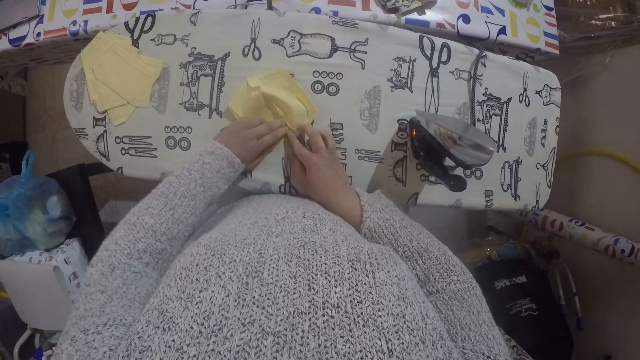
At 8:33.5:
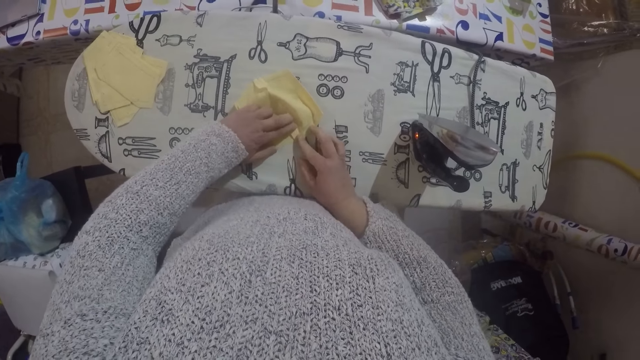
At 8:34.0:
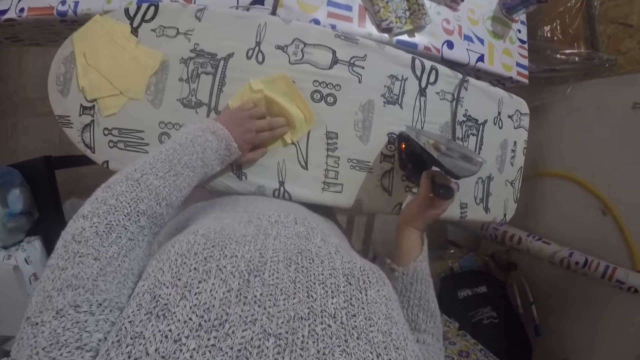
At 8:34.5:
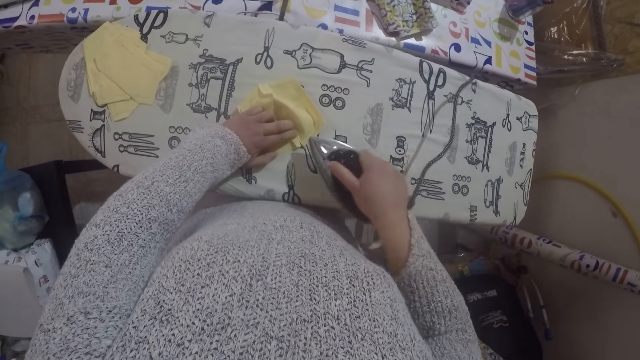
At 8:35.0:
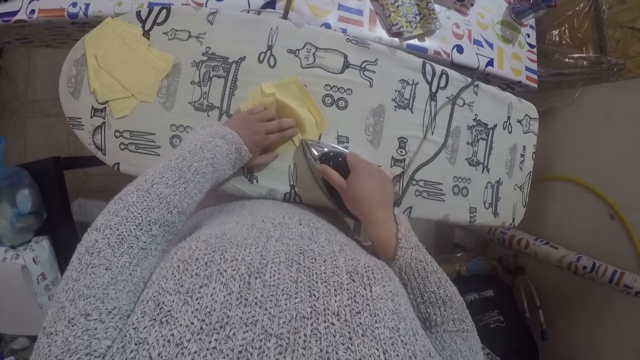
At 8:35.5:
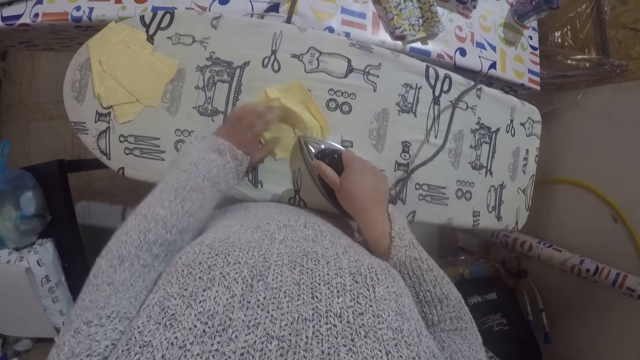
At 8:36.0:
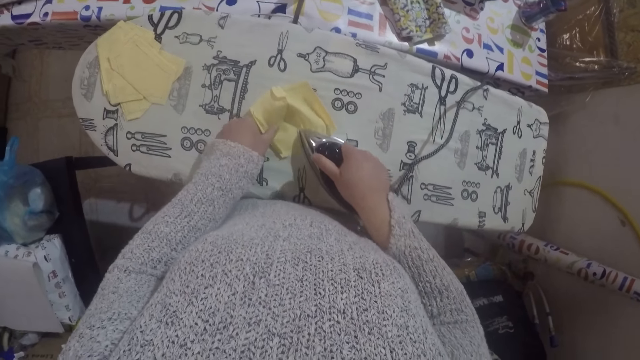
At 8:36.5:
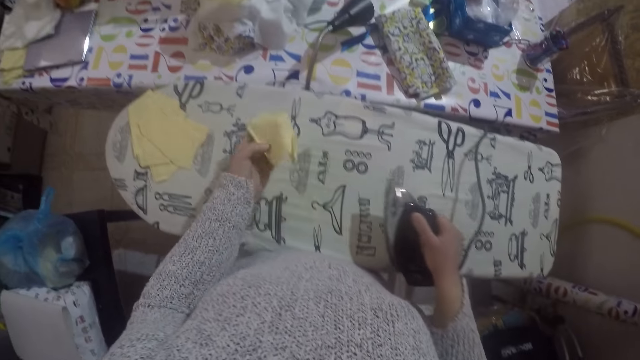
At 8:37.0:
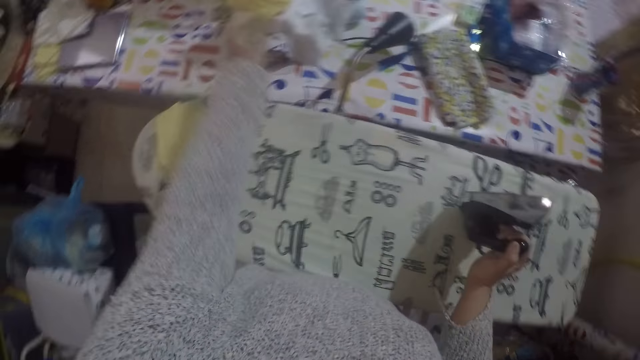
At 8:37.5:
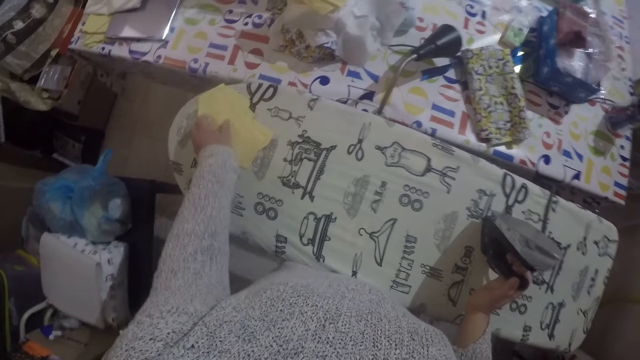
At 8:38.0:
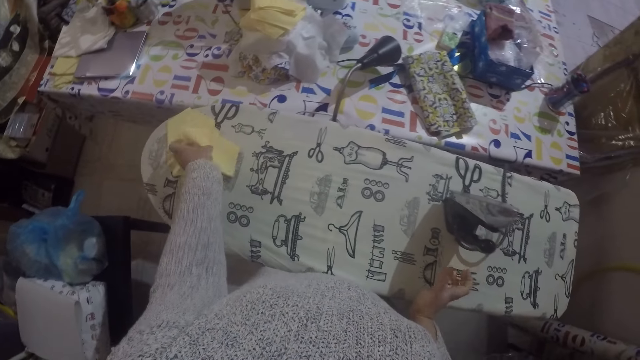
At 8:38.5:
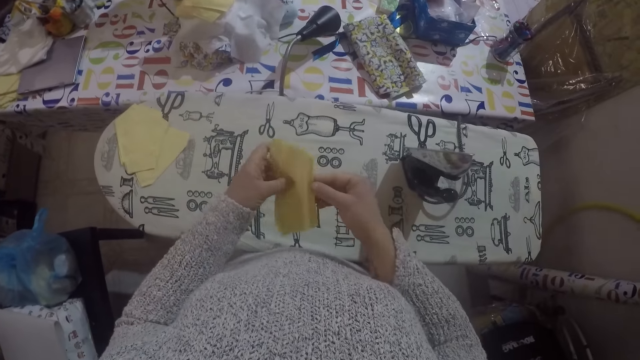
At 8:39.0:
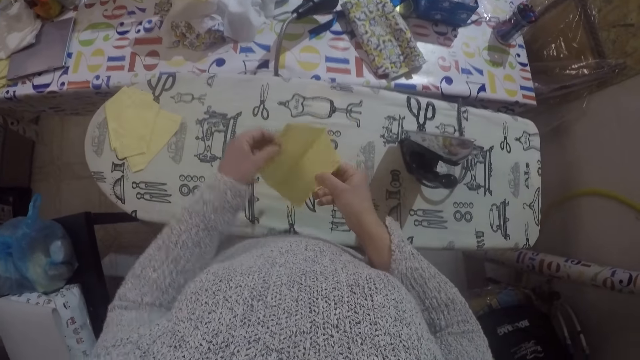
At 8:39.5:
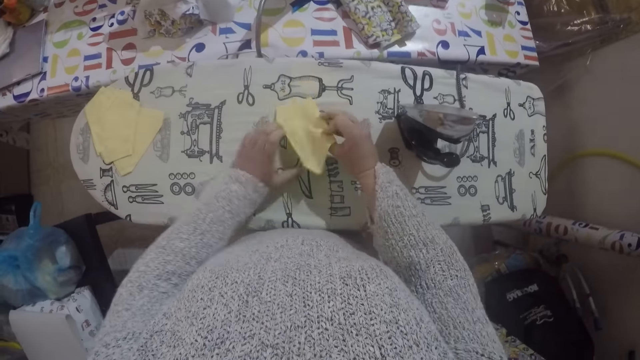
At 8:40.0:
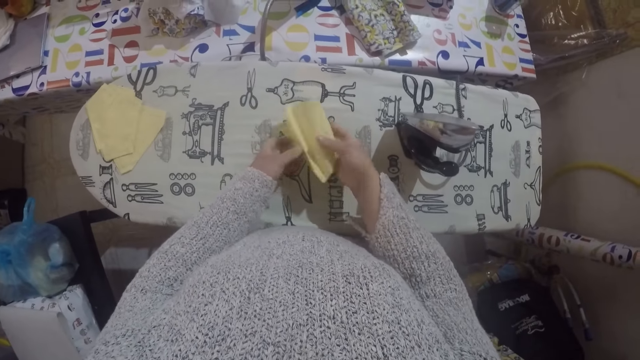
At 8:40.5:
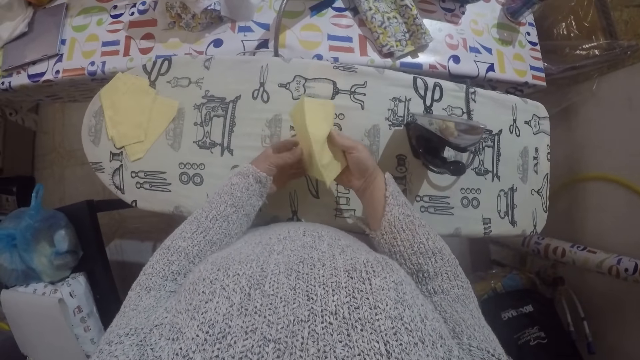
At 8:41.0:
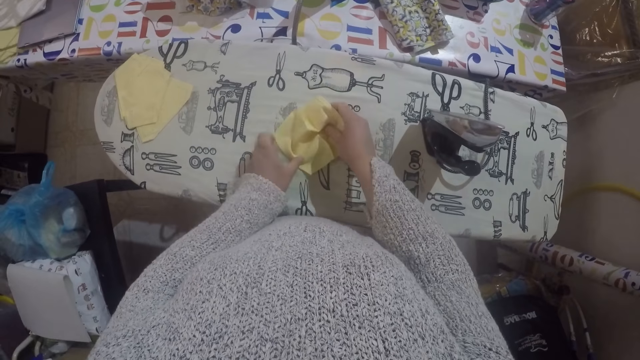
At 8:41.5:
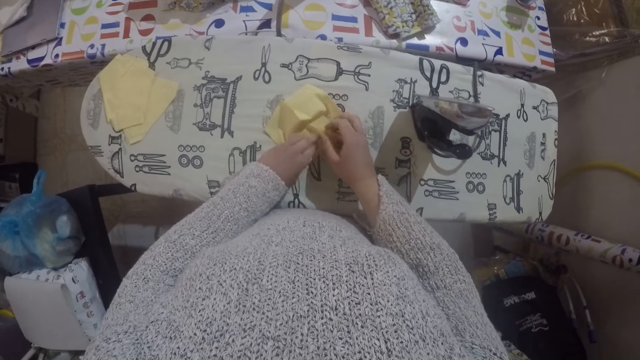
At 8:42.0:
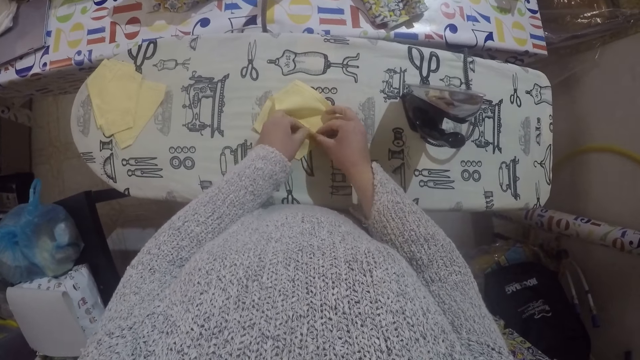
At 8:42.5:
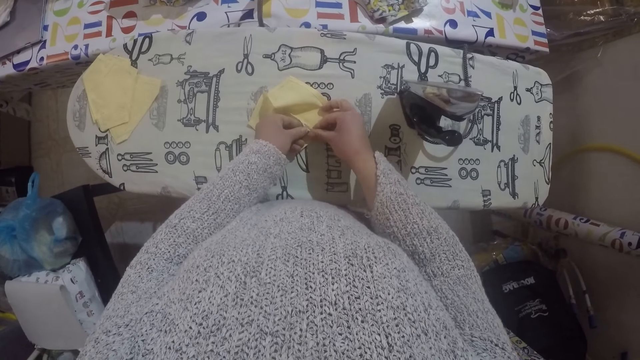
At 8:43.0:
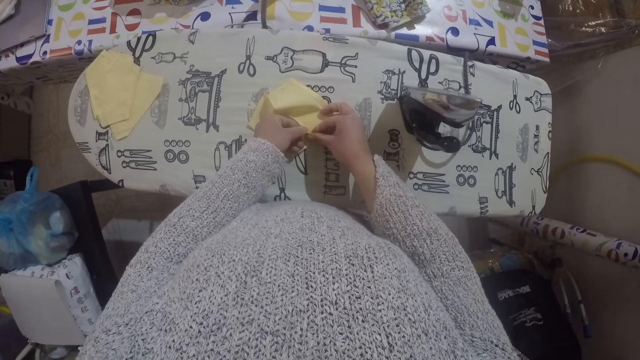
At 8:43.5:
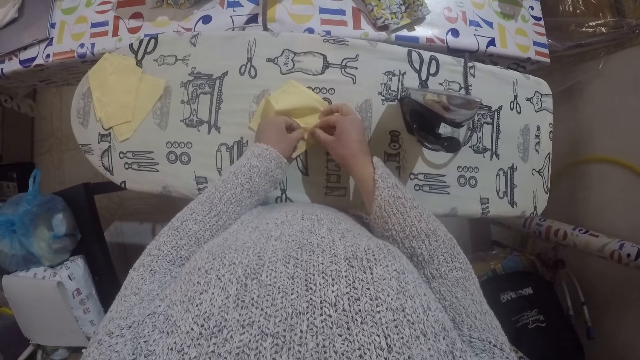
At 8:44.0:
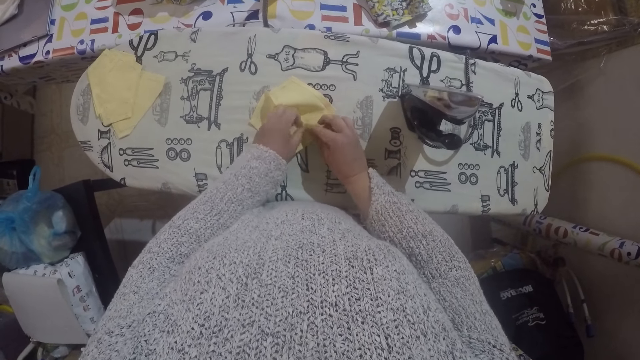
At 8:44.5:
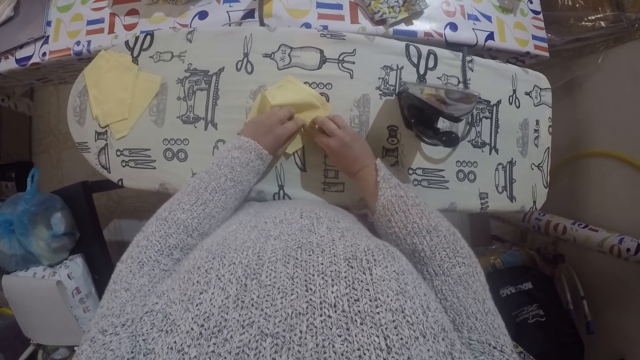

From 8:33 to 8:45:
The camera wearer folds a piece of cloth. They iron the material with the iron box. They move the material to the table. They throw the cloth to the other table. They pick up the material, unfold the material, and place the material on the ironing board. They fold the piece of cloth. They straighten the material.

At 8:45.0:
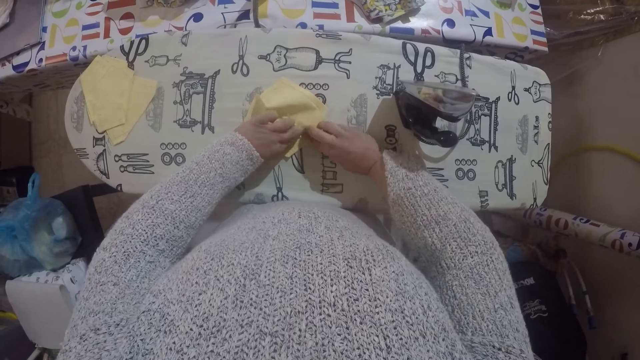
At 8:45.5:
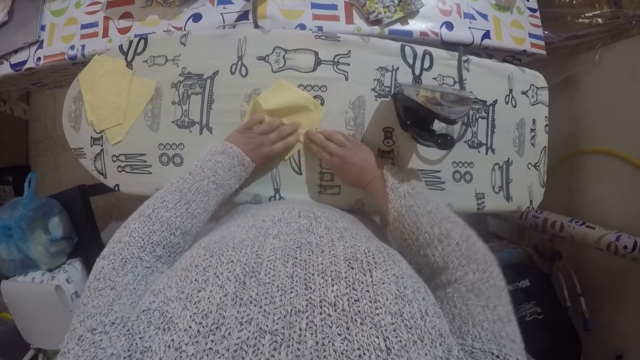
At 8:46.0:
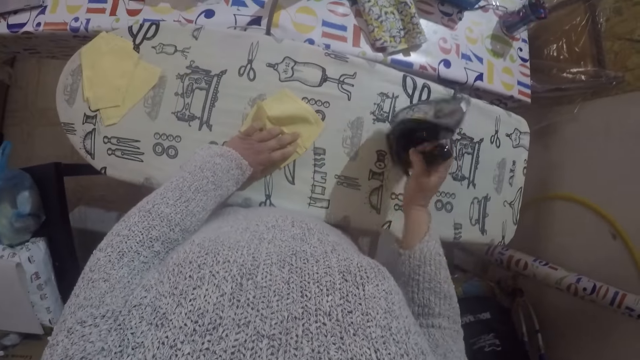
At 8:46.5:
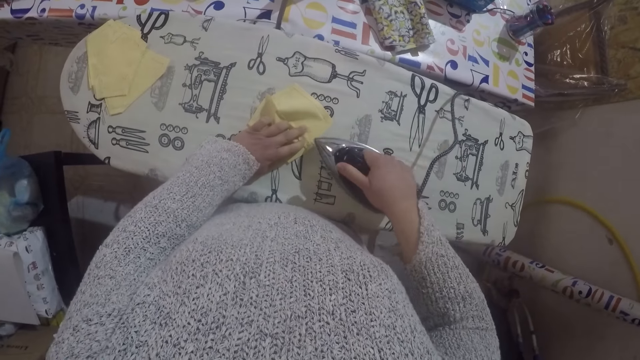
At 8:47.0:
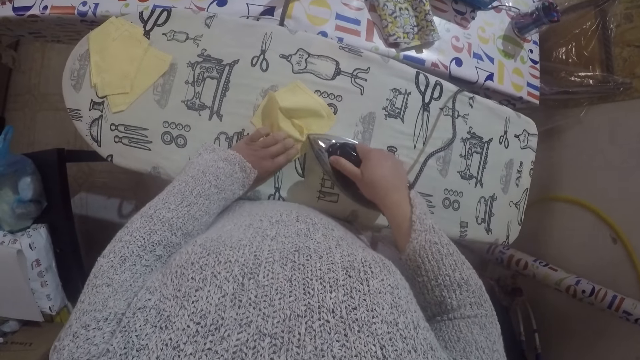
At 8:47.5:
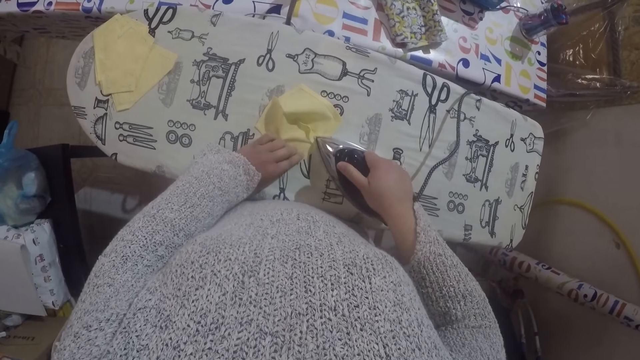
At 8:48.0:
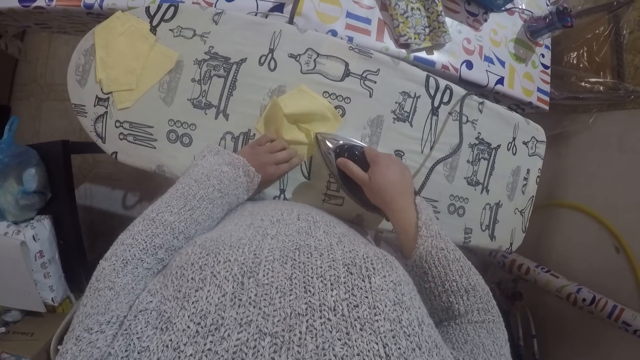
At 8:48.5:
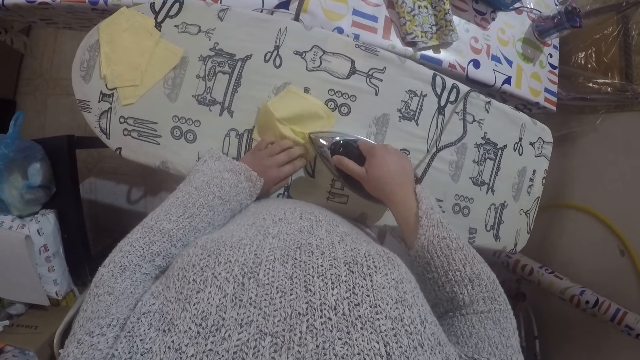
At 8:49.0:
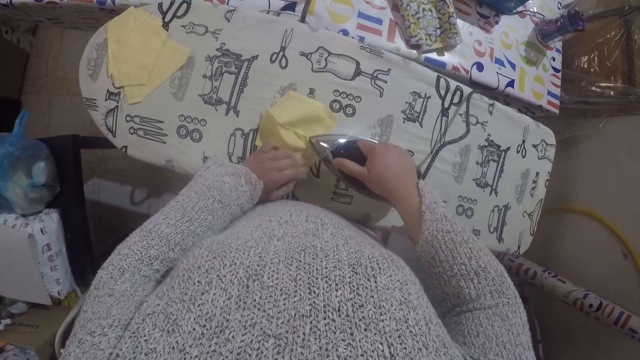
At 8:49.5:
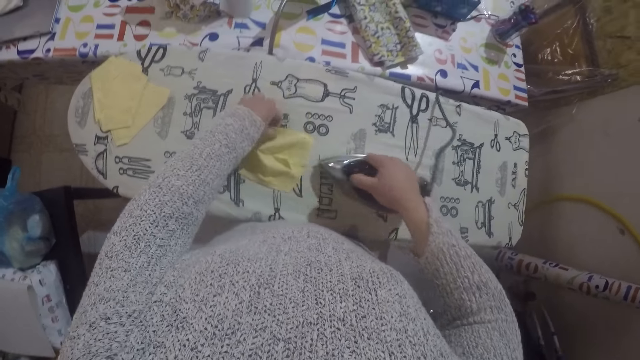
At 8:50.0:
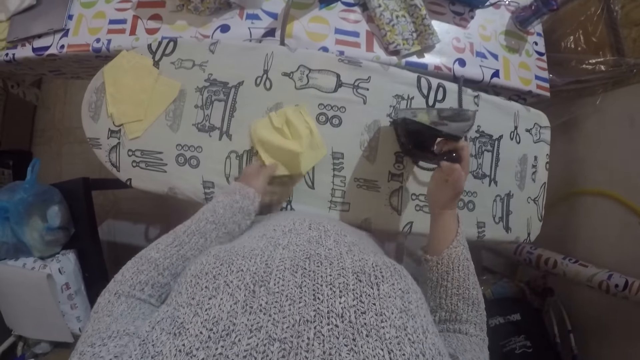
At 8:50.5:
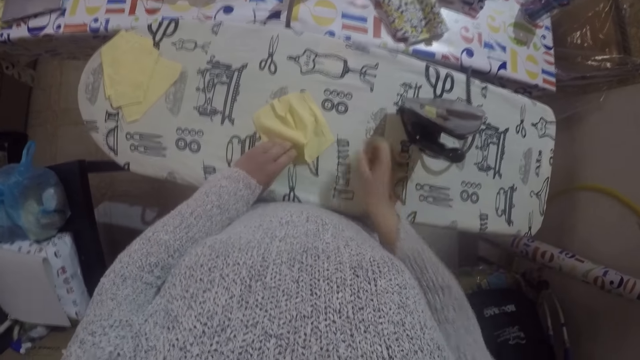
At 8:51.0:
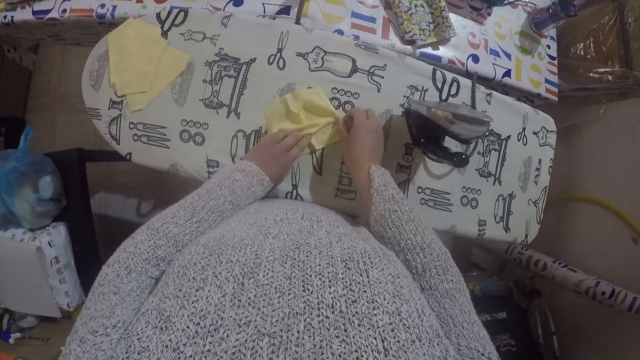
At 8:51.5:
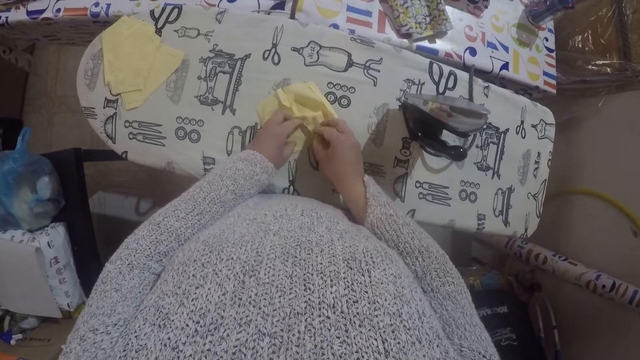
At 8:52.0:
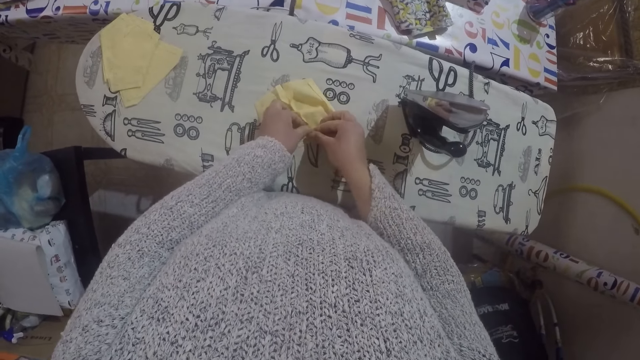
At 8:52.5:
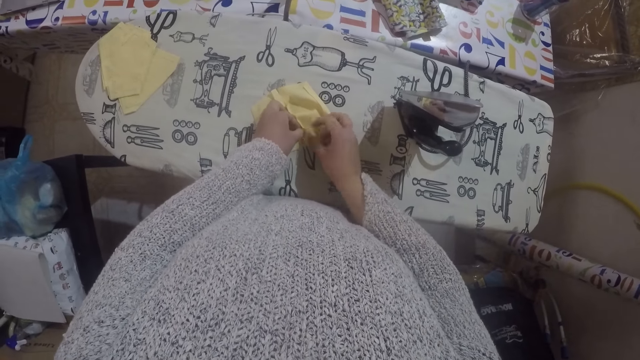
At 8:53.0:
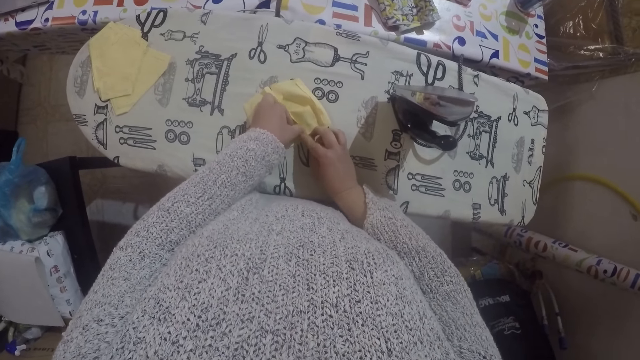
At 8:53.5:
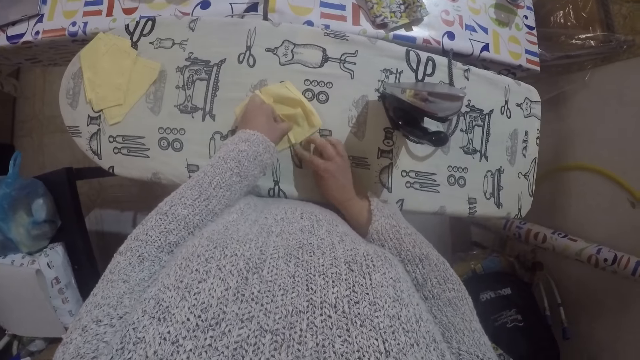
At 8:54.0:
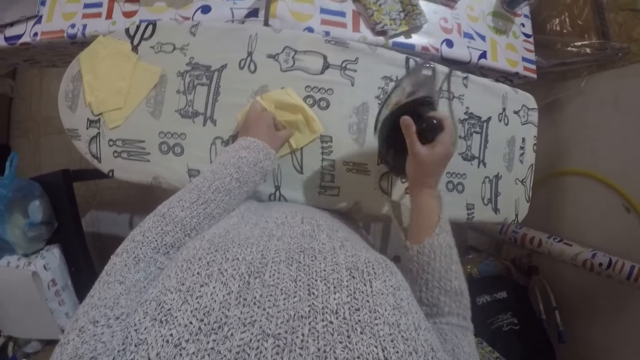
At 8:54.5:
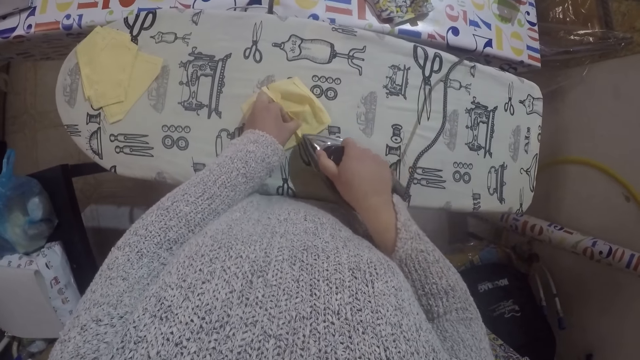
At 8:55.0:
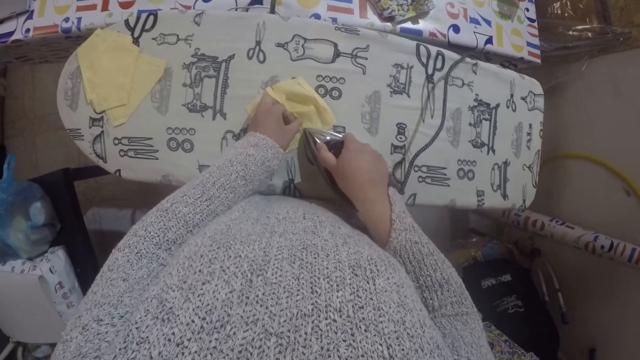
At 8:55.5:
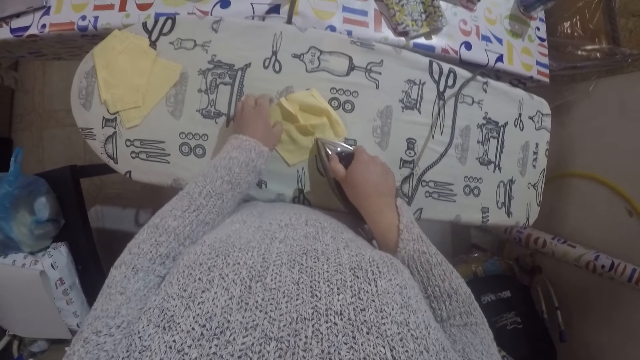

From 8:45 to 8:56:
The camera wearer irons the material with the iron box. They turn the material and straighten the material. They fold a piece of cloth. They iron the material with the iron box.
